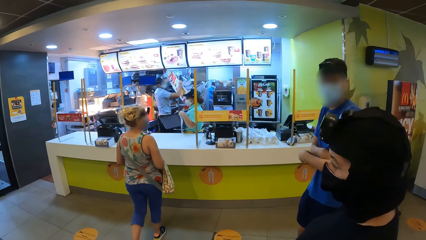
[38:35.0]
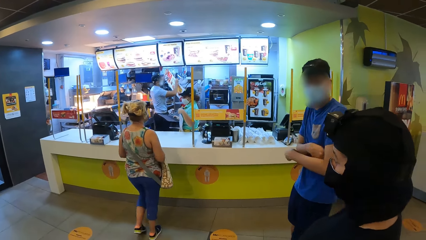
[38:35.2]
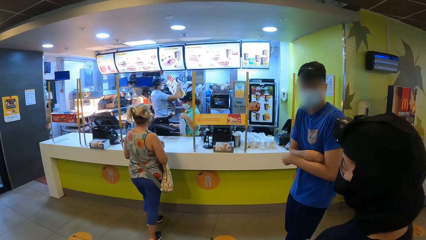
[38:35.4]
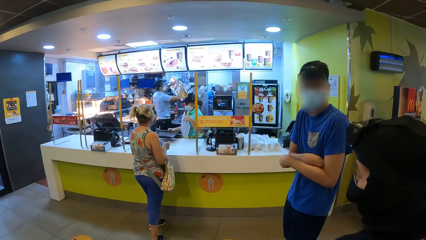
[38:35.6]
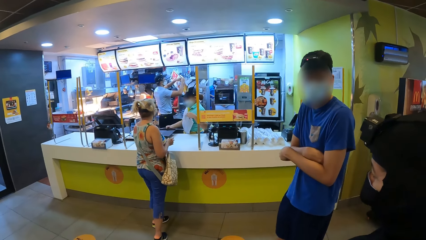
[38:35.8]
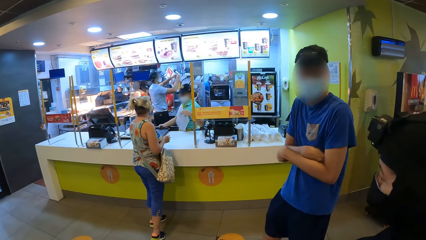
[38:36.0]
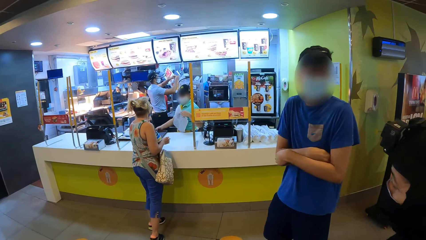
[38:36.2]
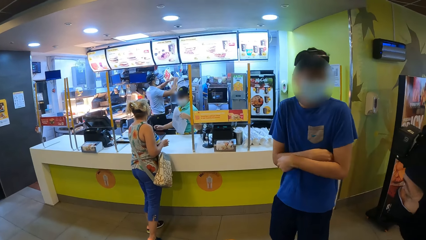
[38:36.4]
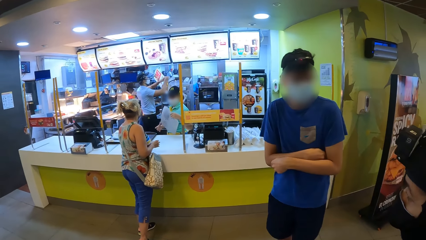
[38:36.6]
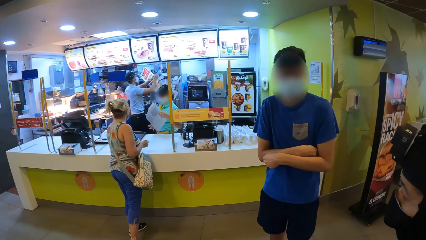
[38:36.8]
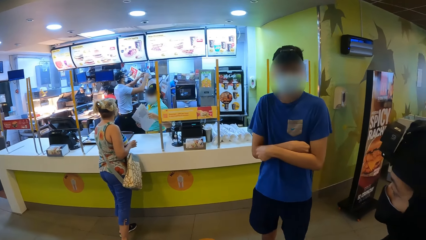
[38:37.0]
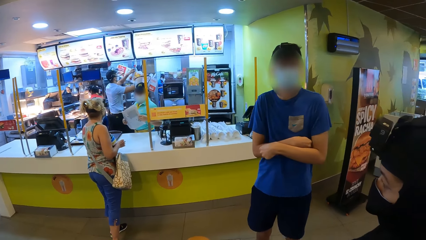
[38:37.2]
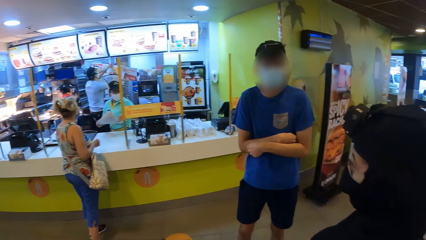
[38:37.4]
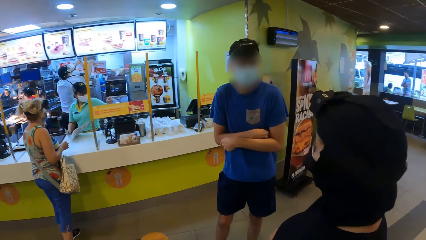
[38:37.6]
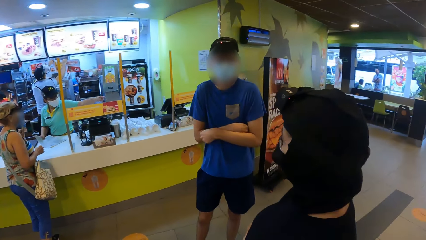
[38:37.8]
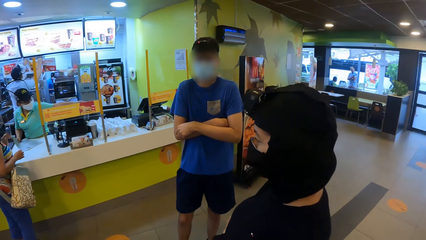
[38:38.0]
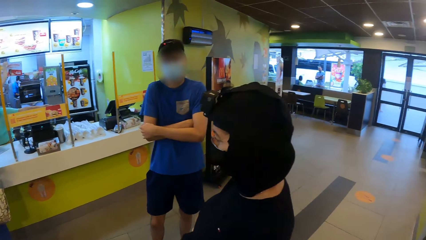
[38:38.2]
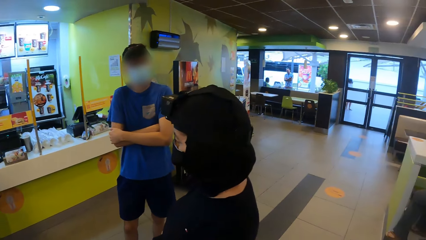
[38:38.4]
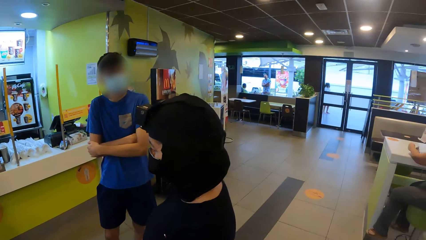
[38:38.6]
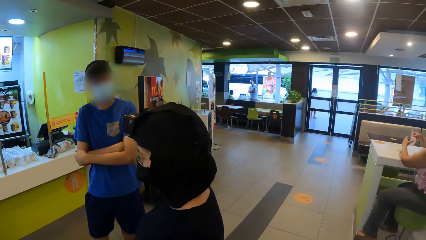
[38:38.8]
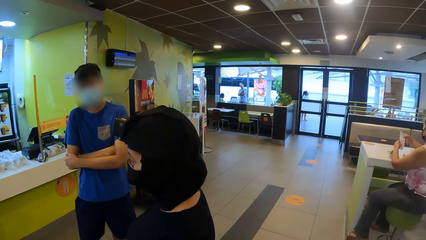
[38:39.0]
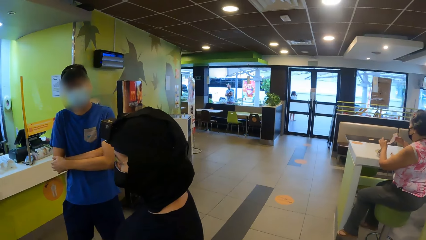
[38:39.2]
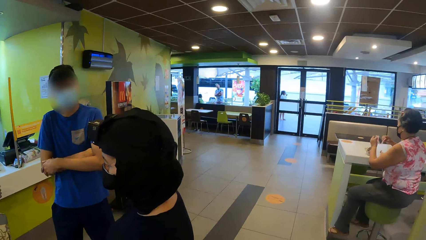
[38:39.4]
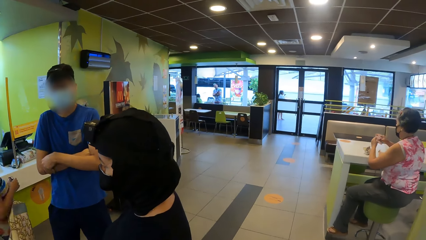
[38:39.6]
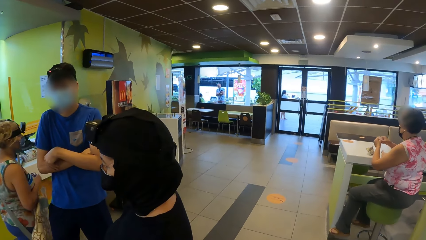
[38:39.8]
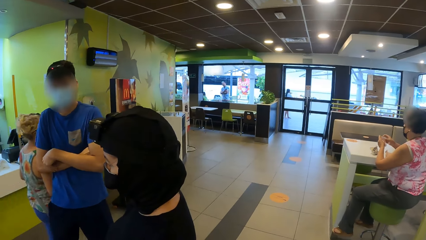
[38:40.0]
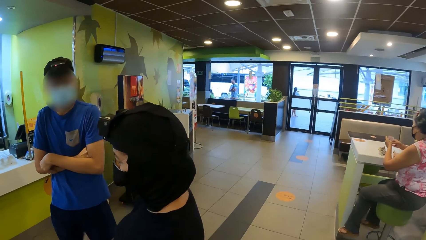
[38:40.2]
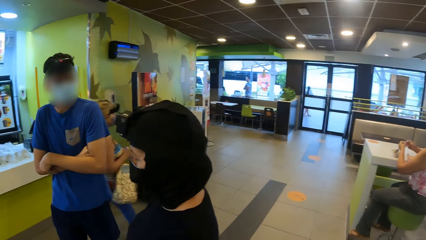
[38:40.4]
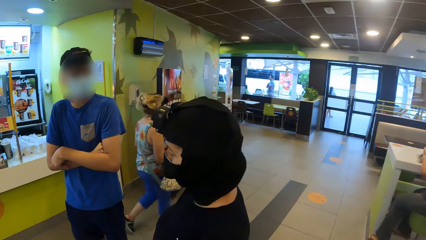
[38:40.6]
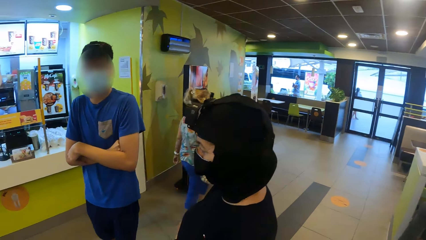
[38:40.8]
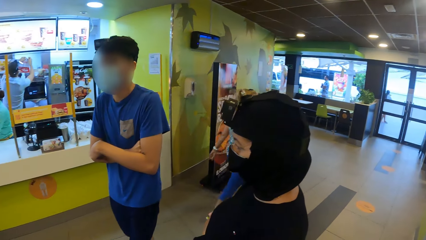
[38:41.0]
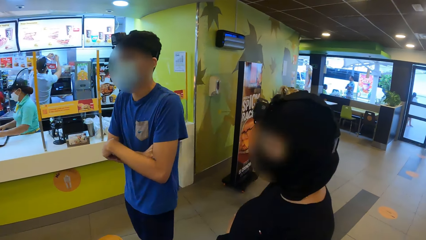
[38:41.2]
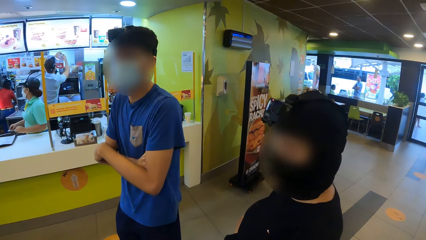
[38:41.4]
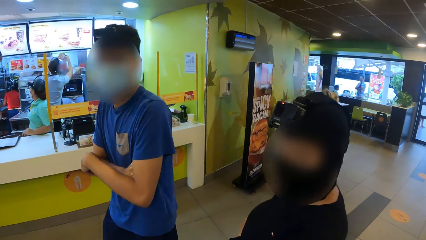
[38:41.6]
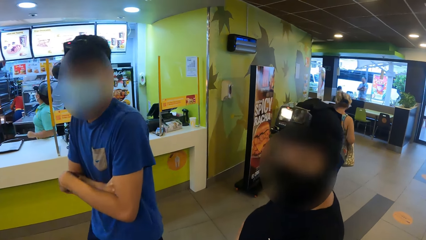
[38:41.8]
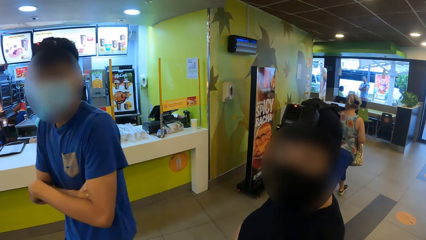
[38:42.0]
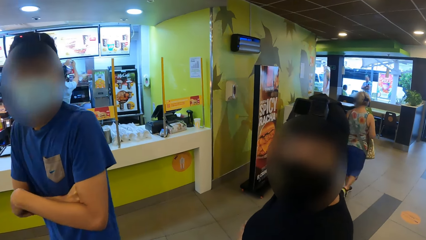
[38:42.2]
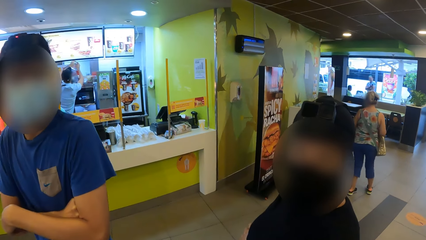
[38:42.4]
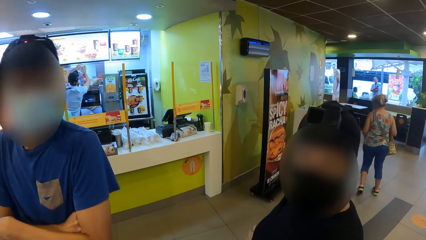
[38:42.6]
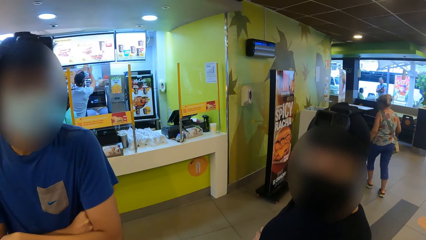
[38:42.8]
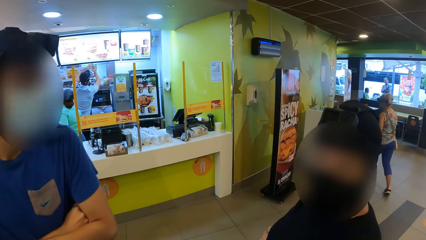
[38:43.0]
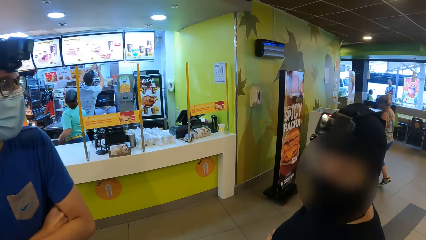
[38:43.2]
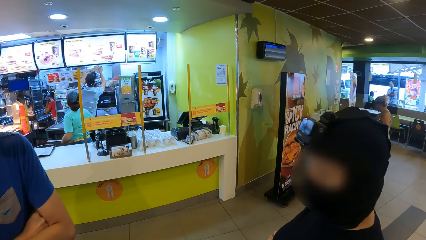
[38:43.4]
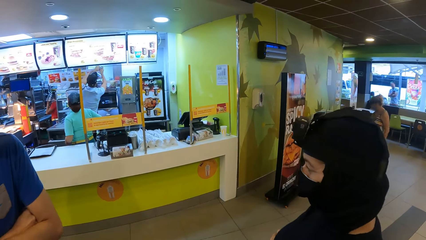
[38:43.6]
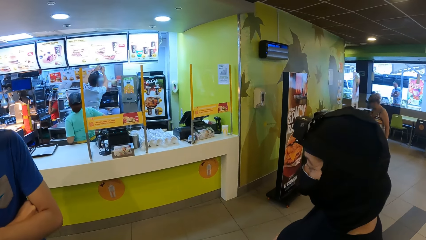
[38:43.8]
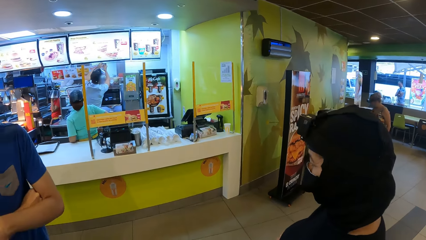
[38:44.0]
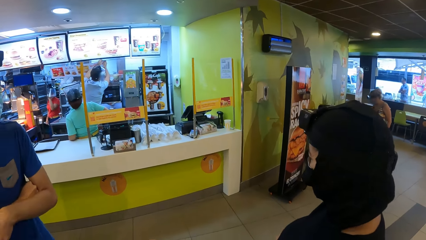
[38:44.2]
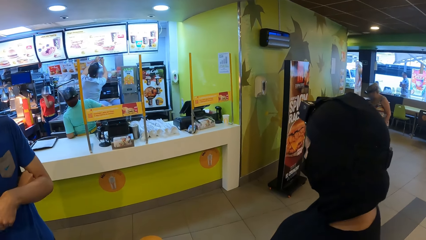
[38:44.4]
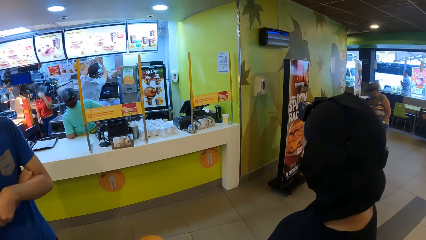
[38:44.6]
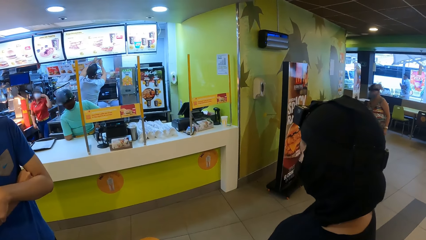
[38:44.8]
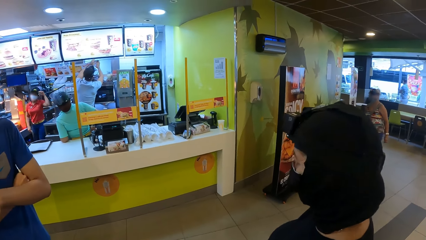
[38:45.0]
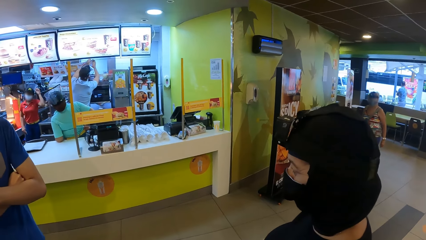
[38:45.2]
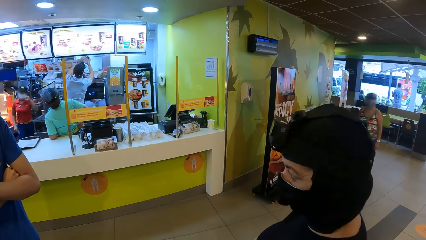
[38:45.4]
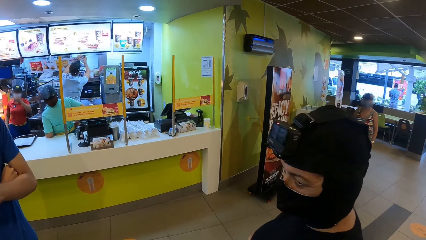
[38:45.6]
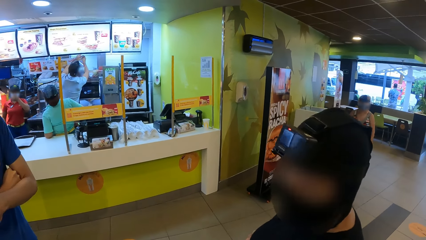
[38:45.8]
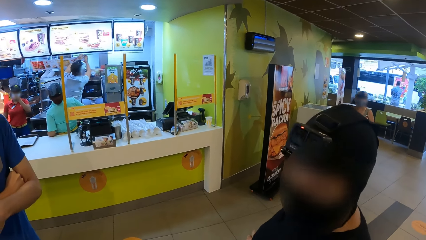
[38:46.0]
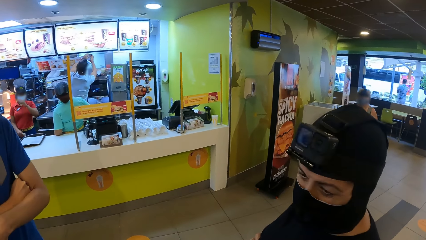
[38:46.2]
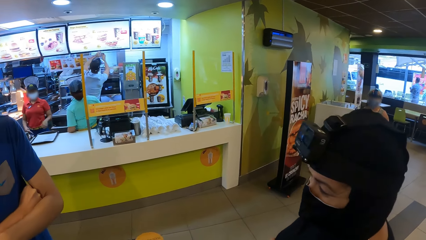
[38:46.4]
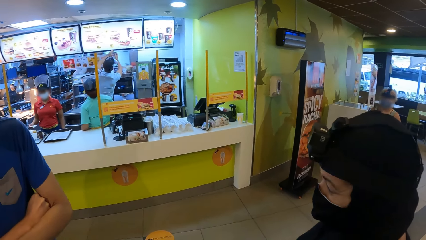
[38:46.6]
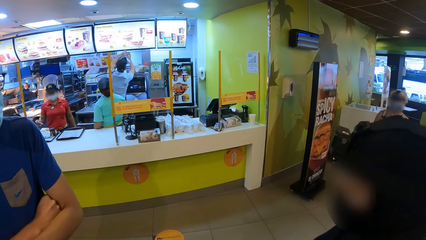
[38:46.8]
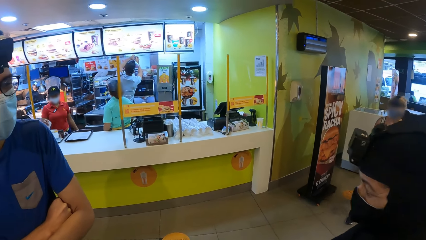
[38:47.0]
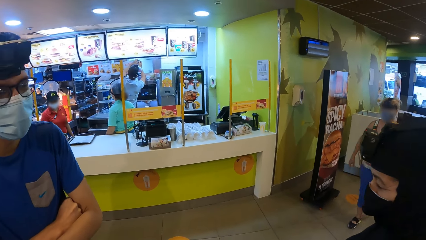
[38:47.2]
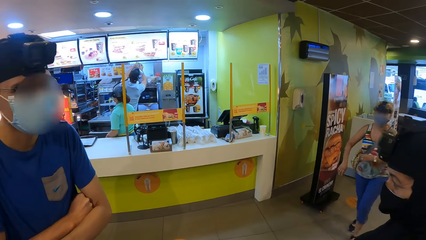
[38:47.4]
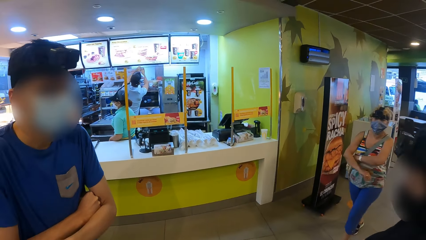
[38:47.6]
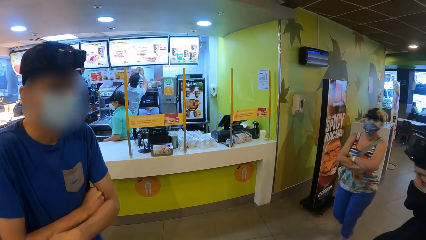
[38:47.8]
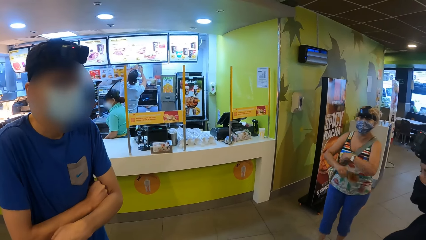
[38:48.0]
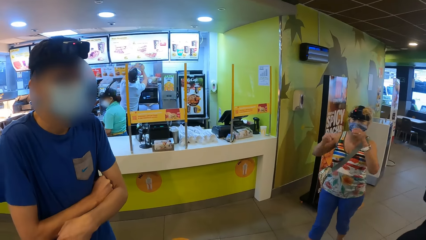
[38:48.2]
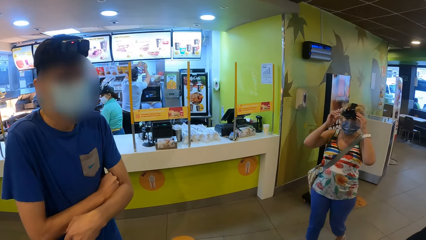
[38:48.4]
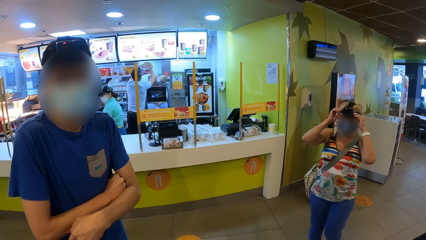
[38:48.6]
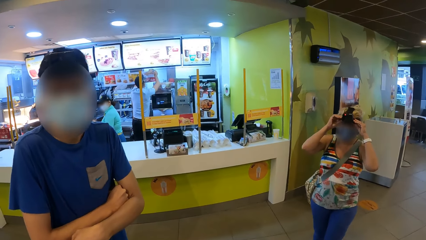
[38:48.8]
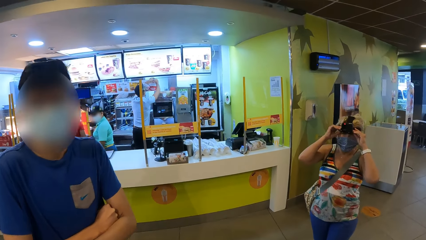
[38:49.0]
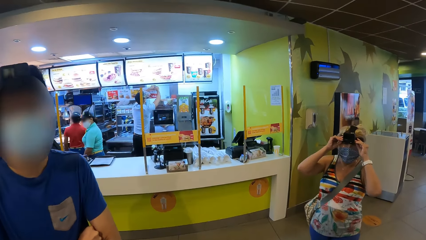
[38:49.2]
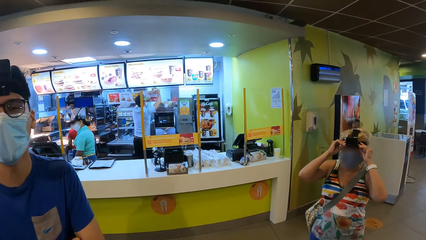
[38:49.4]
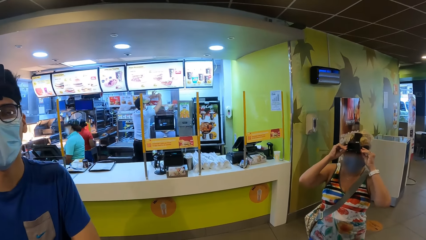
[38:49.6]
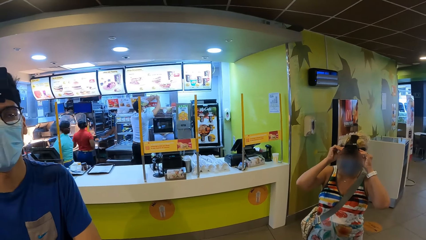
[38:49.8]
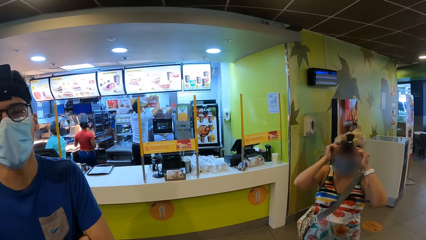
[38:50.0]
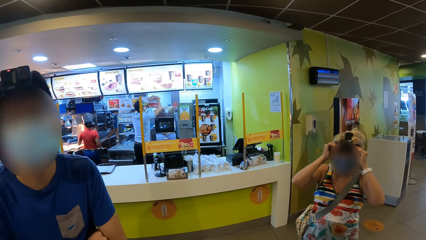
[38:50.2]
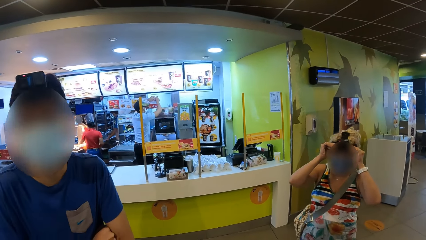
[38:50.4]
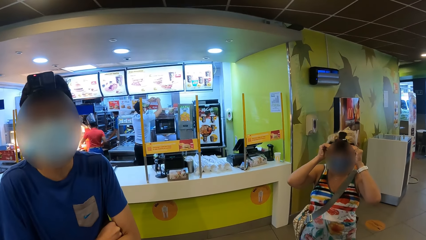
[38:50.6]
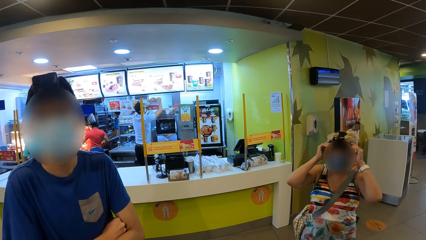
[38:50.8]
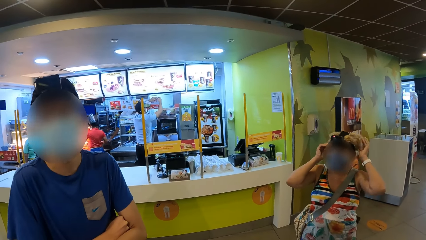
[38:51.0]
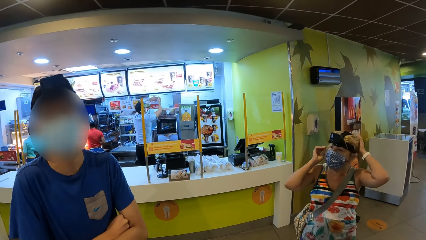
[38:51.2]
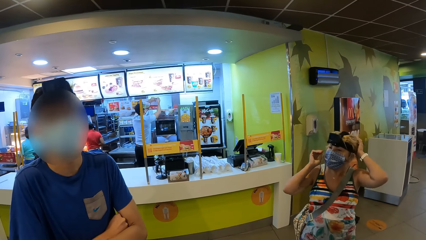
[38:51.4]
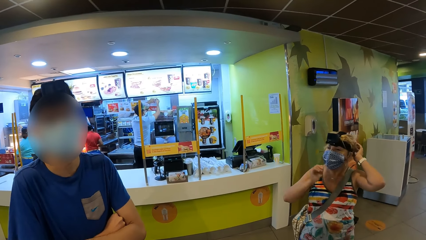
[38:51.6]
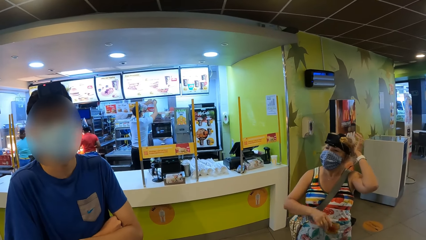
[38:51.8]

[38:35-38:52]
A man walks. The camera wearer looks at the man. The man interacts with a woman. Another woman interacts with a person. The second woman walks. The camera wearer looks around the restaurant. They look at the man. The man walks. The camera wearer looks at the man and a woman. The second woman stands. The second woman walks. The second woman folds her hands. The camera wearer looks at the man. The second woman adjusts the camera. The man speaks to the camera wearer.
